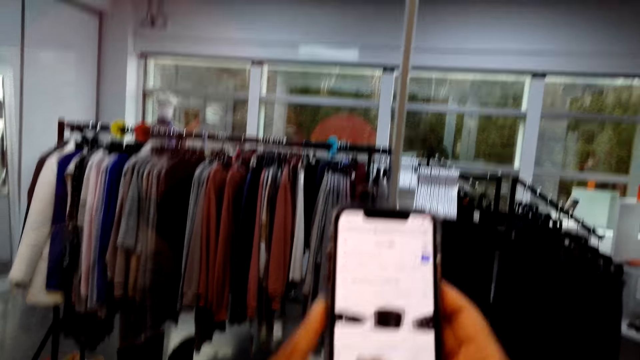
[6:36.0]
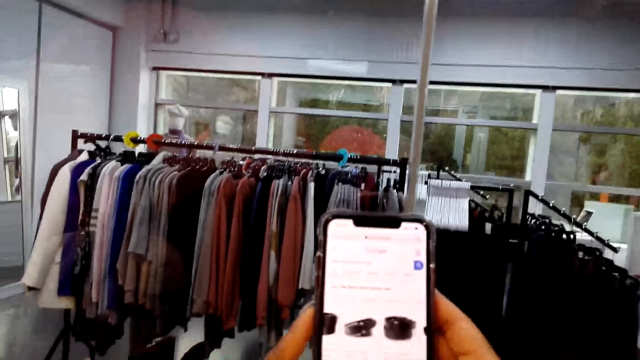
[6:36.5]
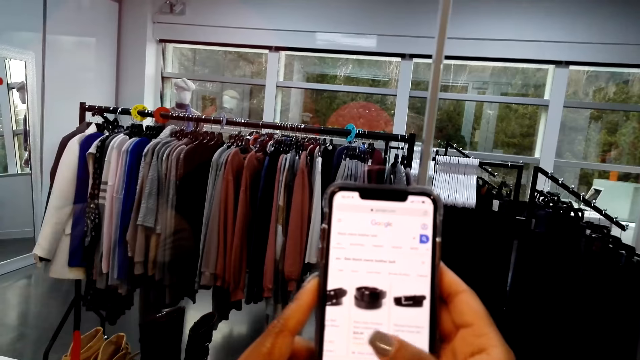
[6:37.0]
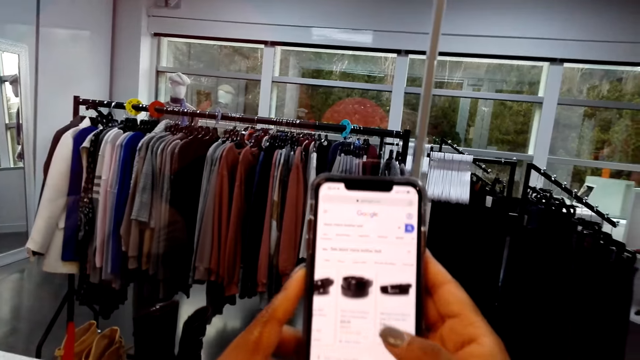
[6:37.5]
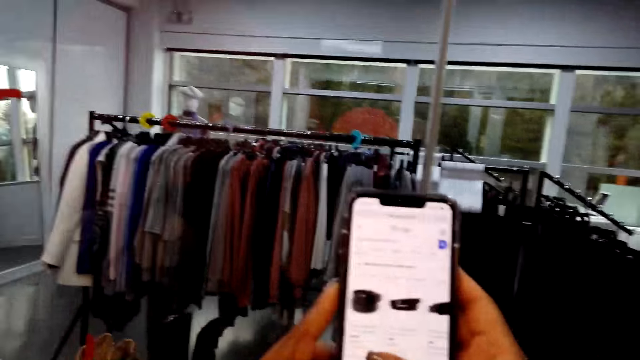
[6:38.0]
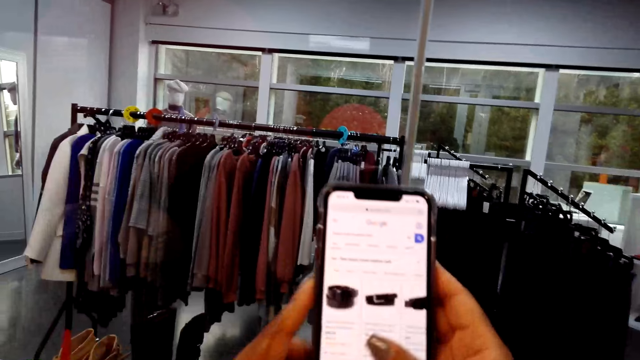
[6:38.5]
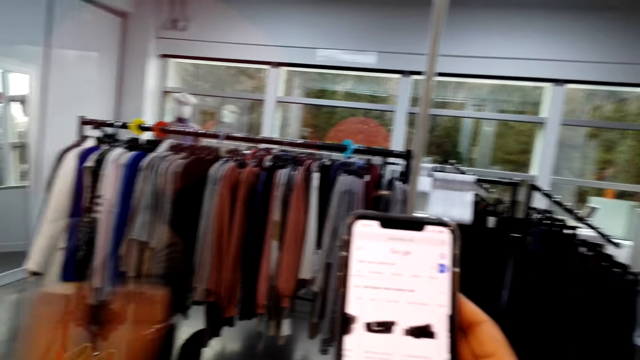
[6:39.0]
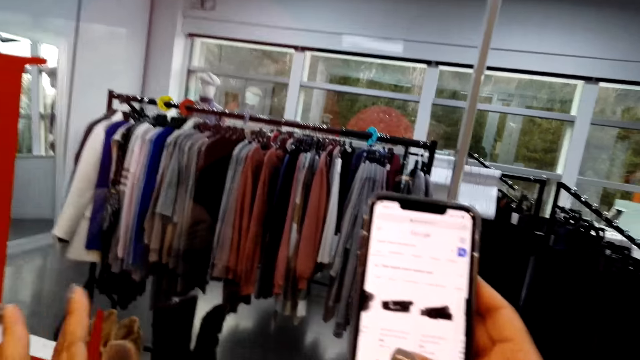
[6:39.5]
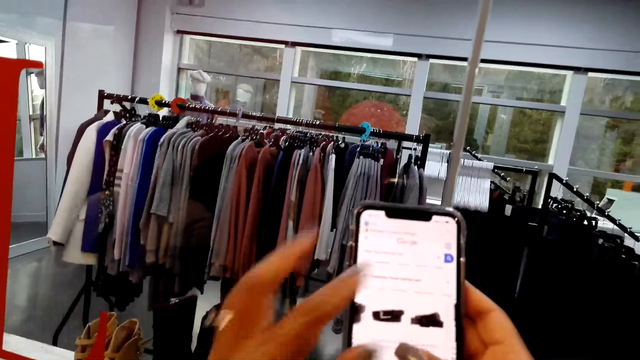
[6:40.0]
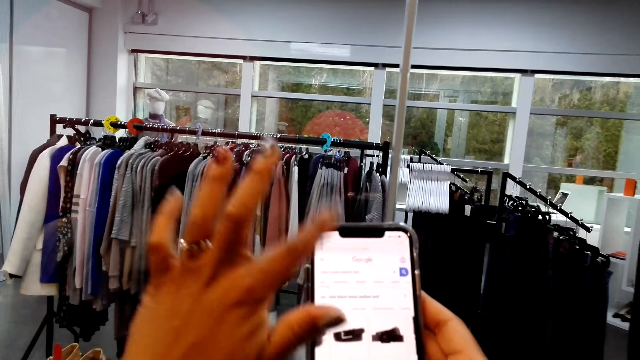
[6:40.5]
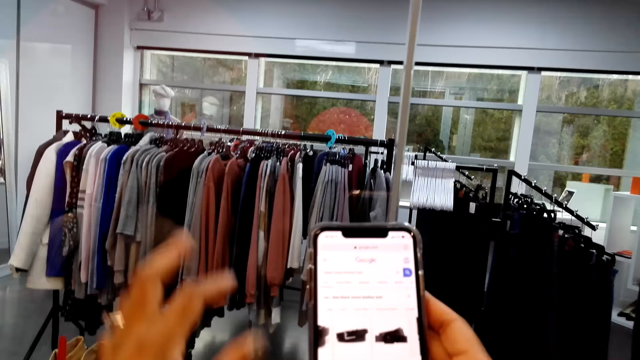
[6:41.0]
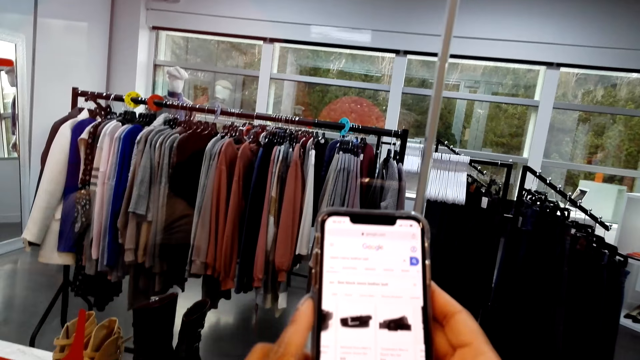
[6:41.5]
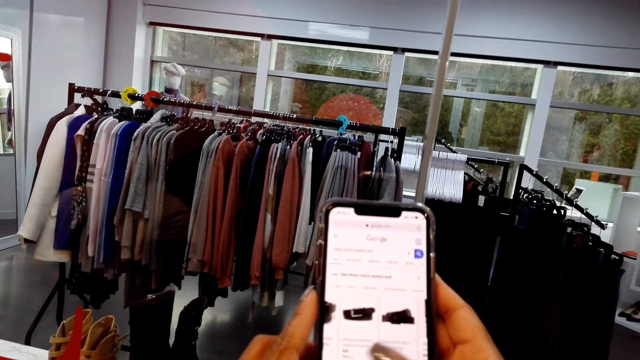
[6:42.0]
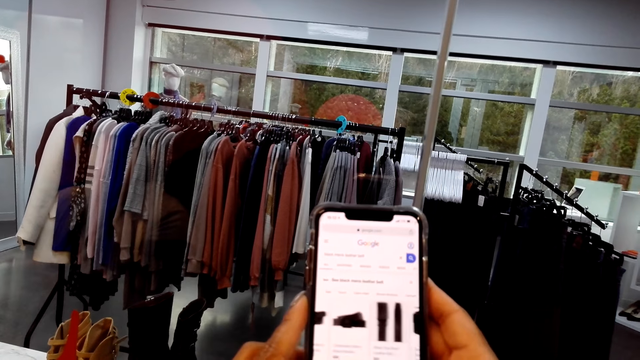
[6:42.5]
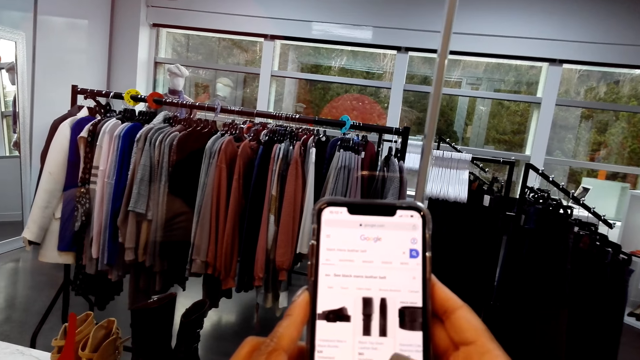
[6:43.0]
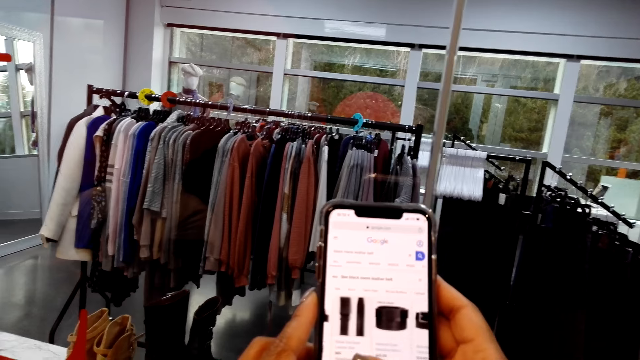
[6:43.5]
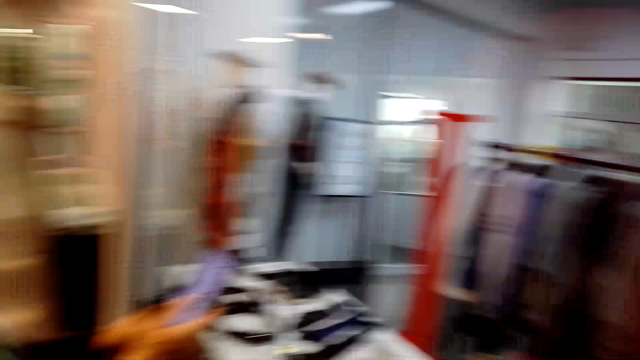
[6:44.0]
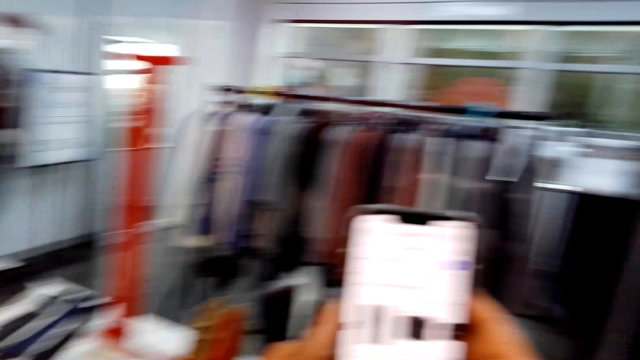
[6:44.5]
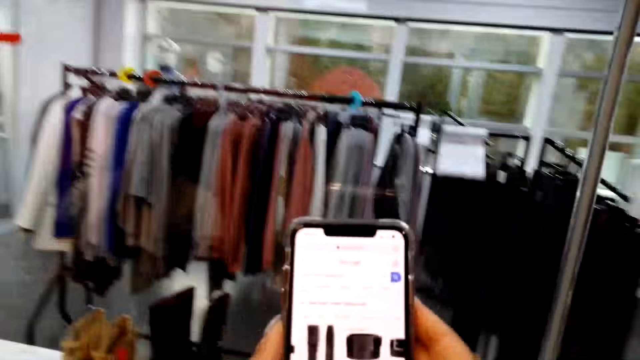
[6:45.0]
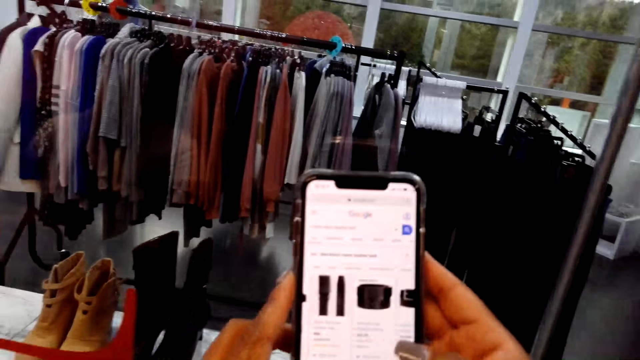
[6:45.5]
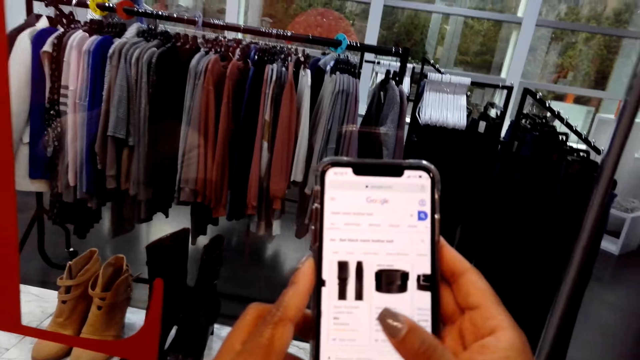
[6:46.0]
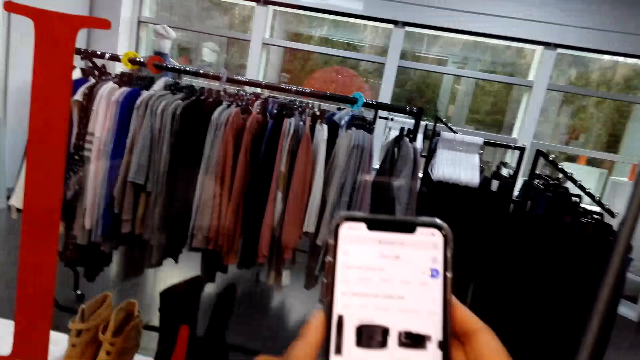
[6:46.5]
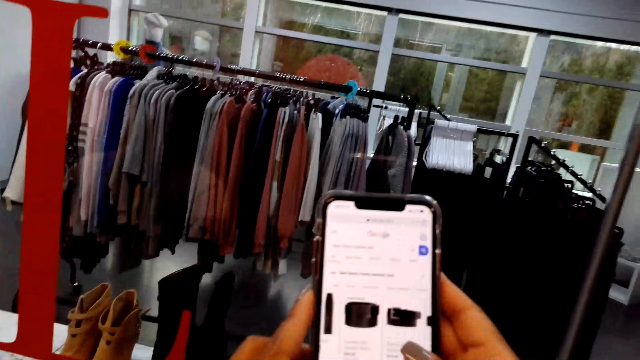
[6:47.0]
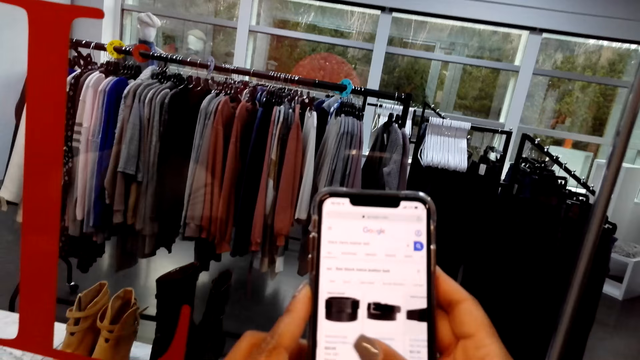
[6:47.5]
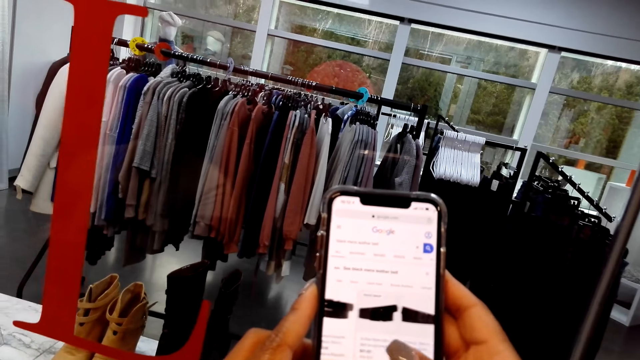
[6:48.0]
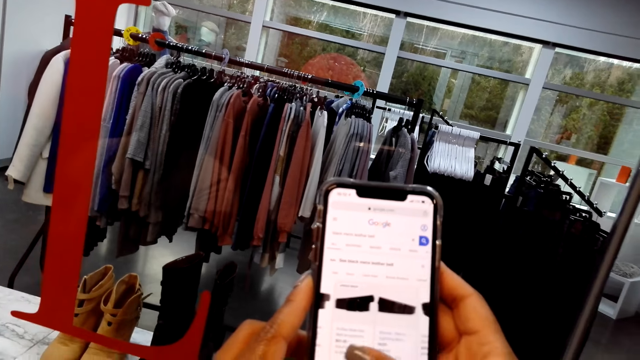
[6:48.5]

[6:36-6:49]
The camera wearer dialogues with a woman outside a boutique. The woman scrolls a cellphone outside the boutique. The camera wearer scrolls a cellphone outside the boutique. They dialogue with the woman outside the boutique.

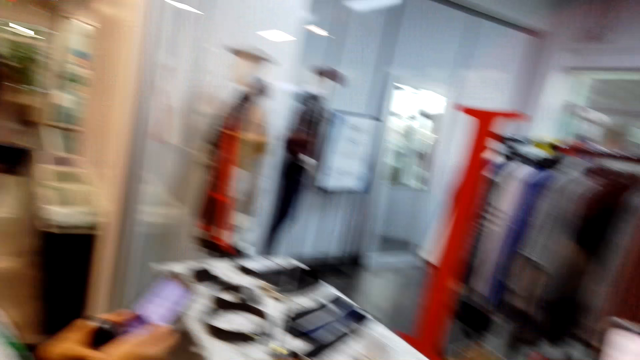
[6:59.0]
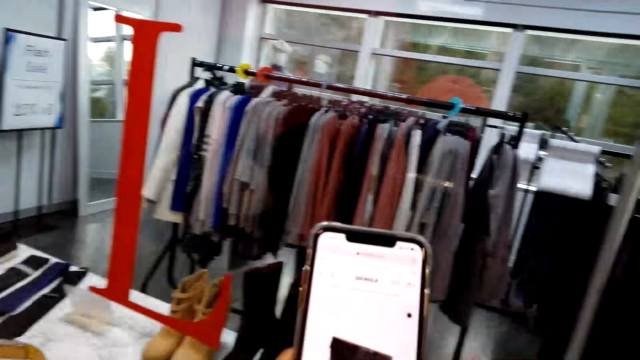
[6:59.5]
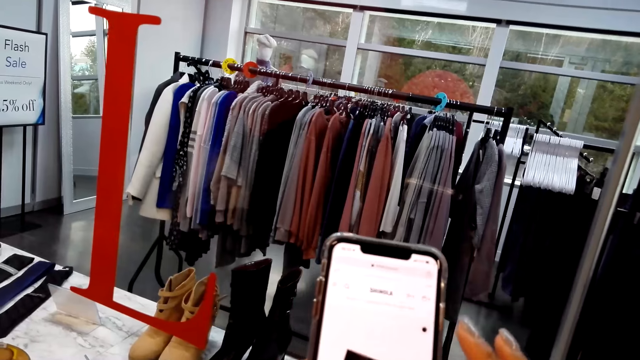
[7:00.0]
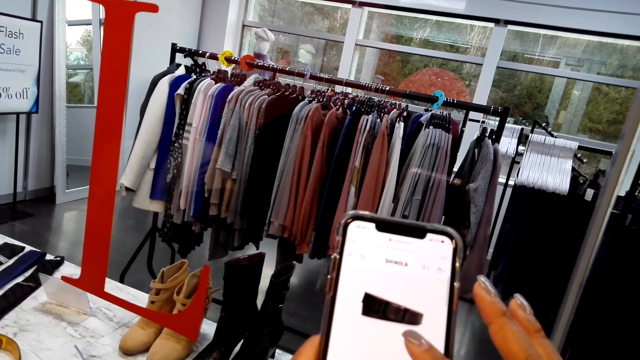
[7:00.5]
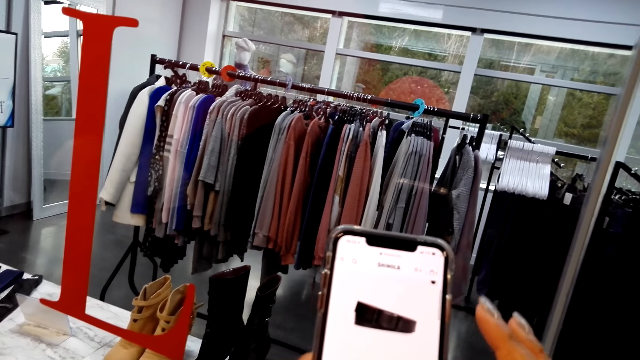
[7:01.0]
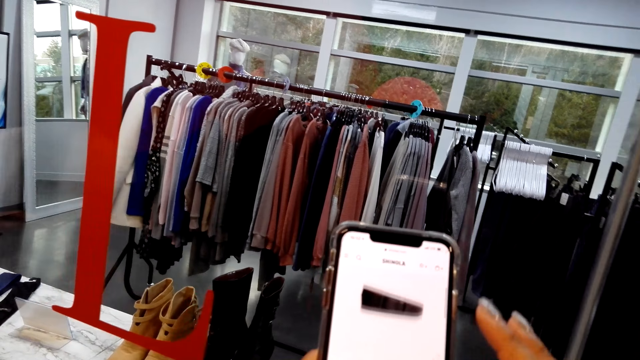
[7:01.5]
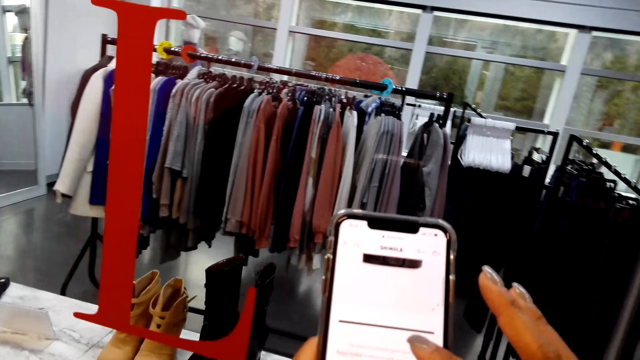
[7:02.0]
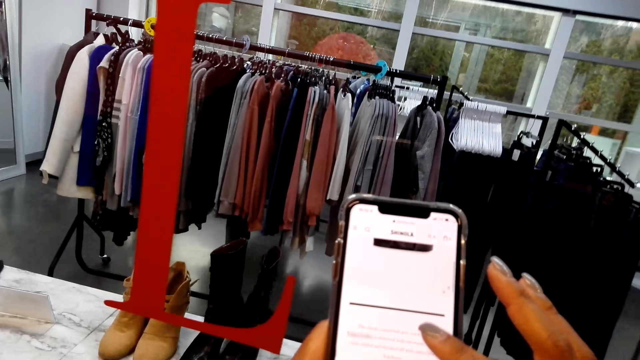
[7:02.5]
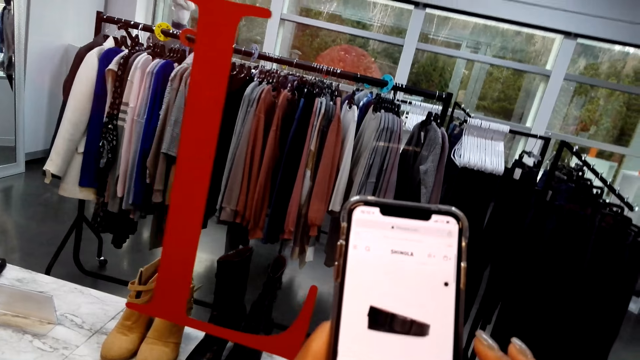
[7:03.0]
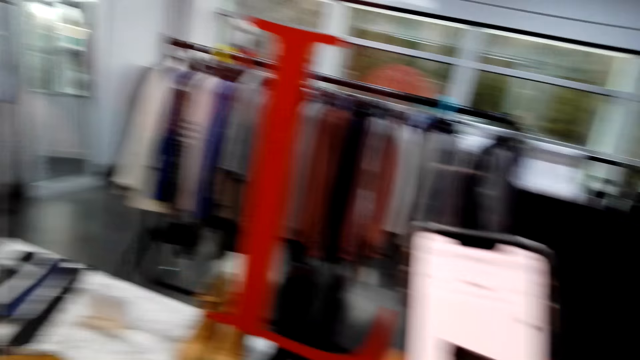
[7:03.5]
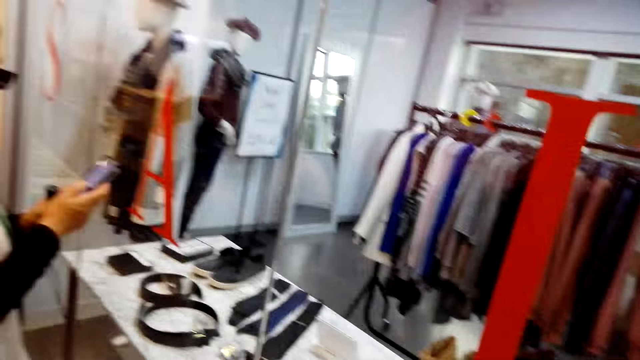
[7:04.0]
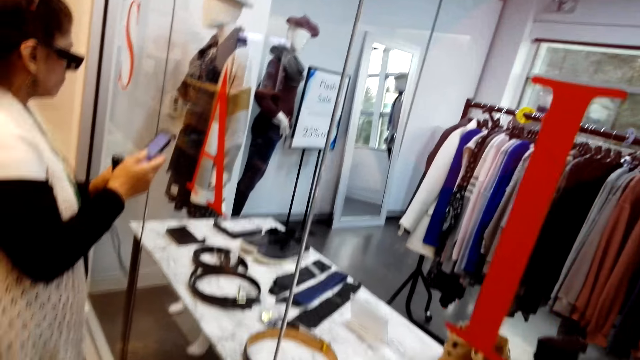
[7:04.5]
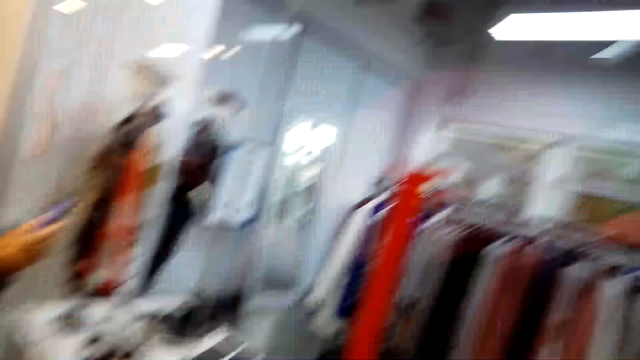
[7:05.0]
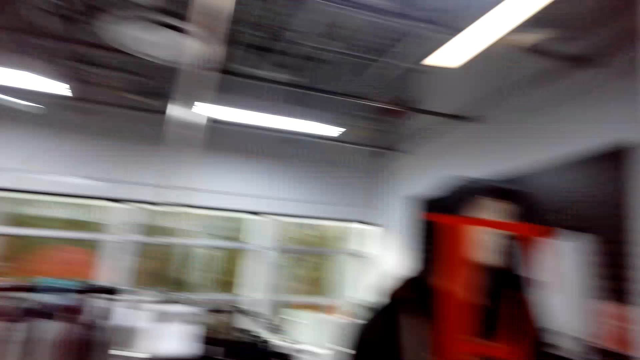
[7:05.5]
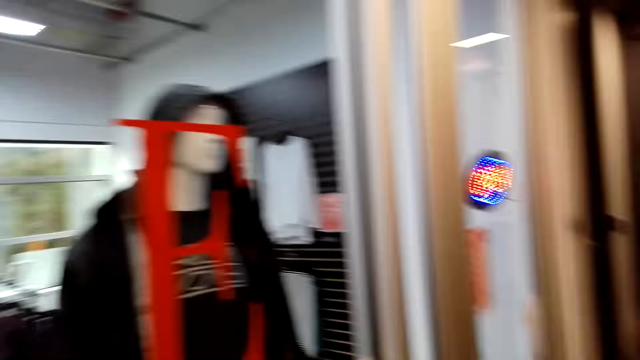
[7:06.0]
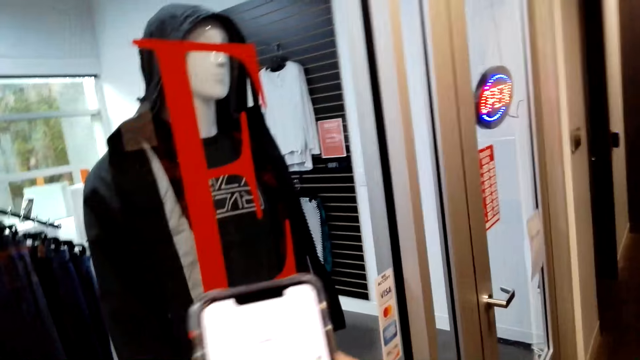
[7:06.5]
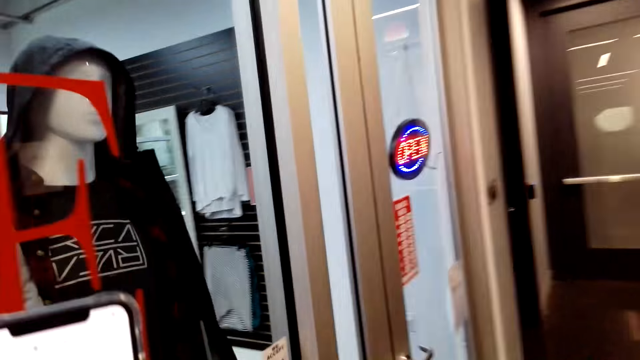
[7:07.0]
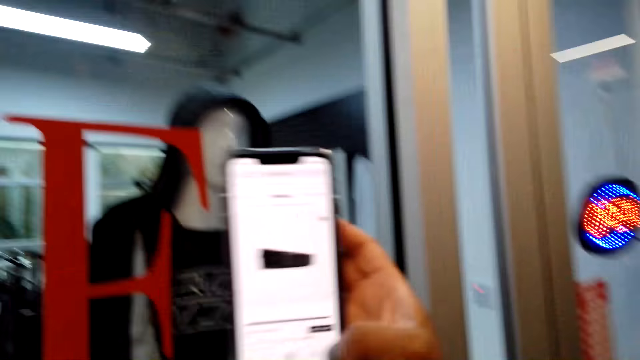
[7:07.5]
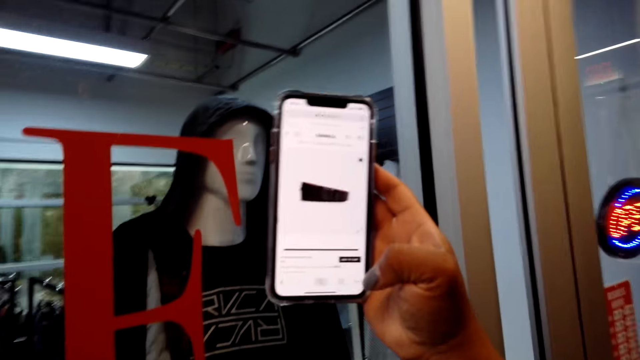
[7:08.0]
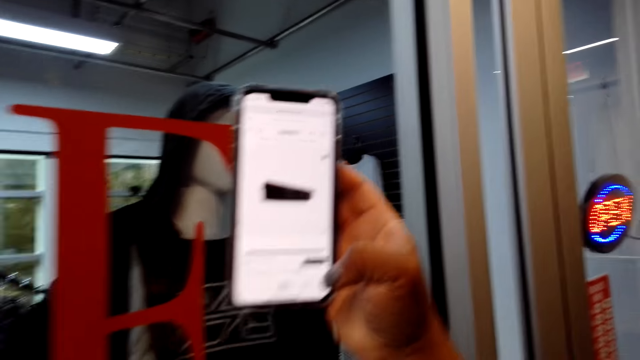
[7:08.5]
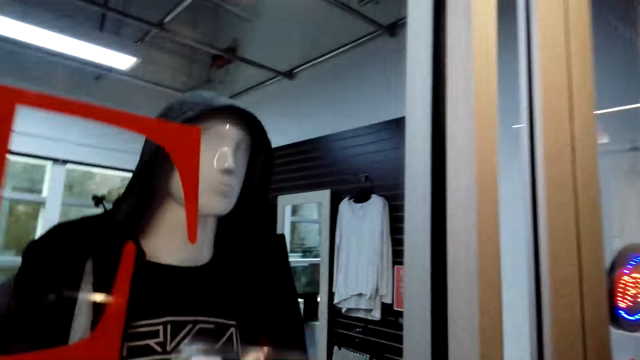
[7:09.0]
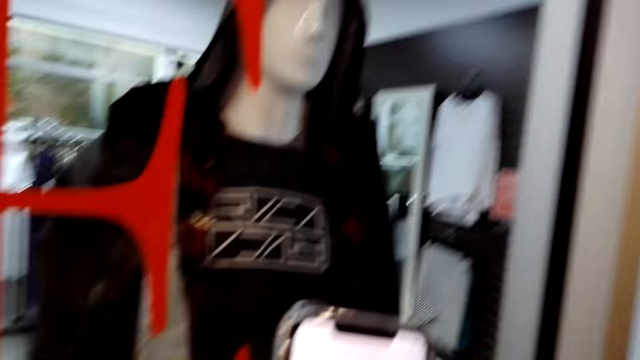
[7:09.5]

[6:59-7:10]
A woman scrolls a cellphone outside a boutique. The camera wearer dialogues with the woman outside the boutique. The woman holds a phone with both hands. The camera wearer scrolls a cellphone outside the boutique. They dialogue with the woman outside the boutique. The woman holds the phone with both hands. She scrolls the cellphone outside the boutique. The camera wearer dialogues with the woman outside the boutique. They type on the cellphone. They lift the phone.
